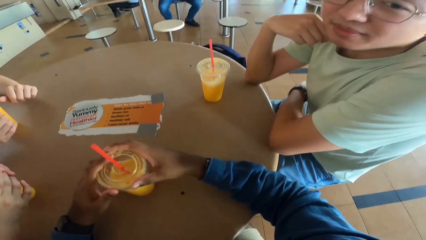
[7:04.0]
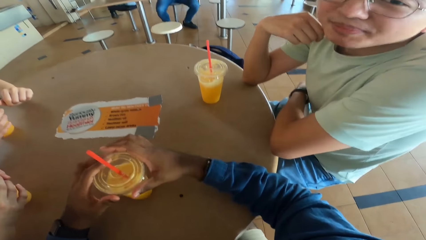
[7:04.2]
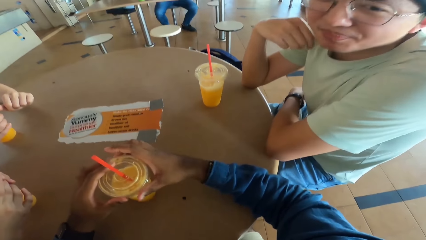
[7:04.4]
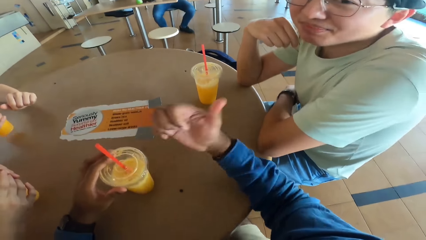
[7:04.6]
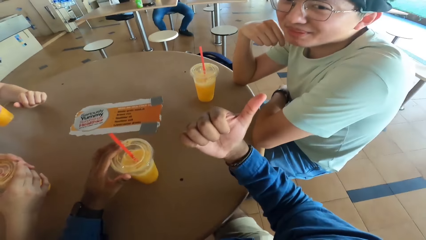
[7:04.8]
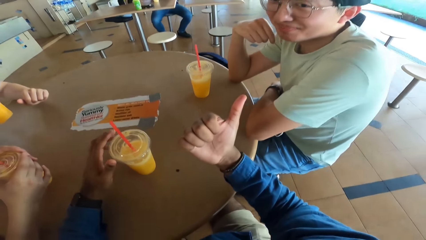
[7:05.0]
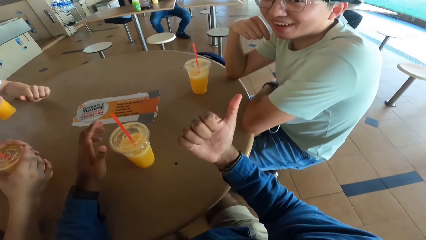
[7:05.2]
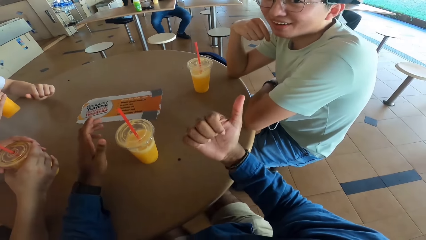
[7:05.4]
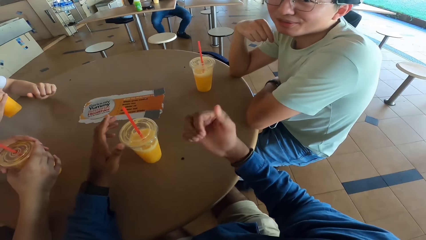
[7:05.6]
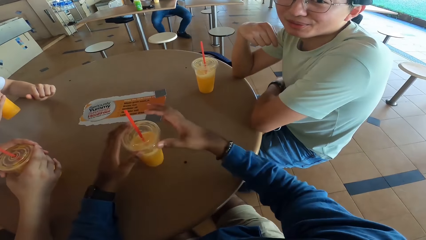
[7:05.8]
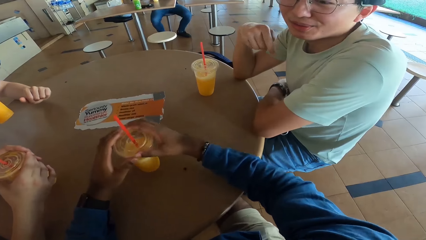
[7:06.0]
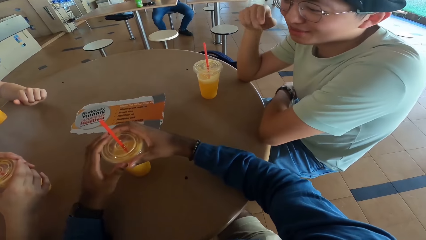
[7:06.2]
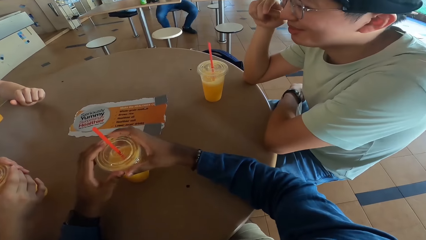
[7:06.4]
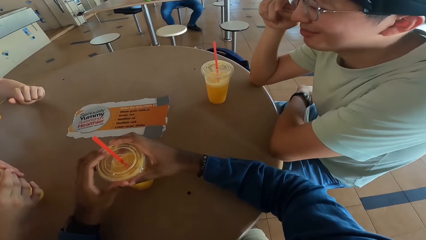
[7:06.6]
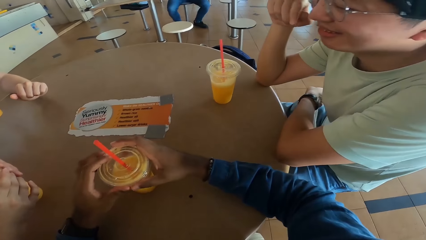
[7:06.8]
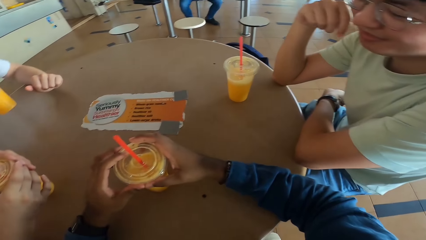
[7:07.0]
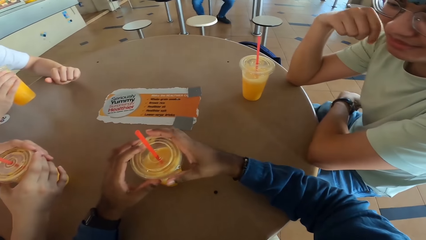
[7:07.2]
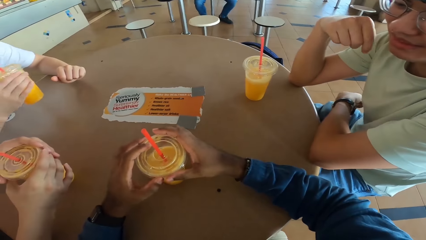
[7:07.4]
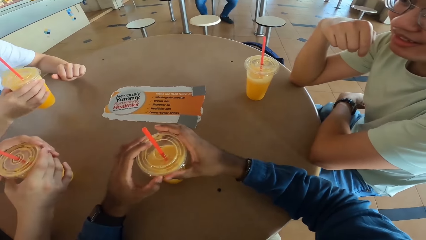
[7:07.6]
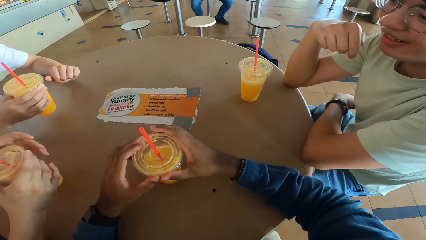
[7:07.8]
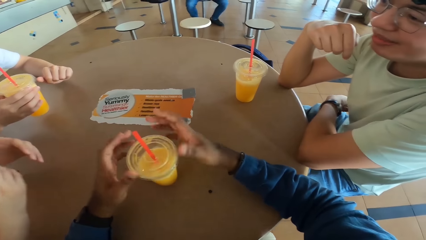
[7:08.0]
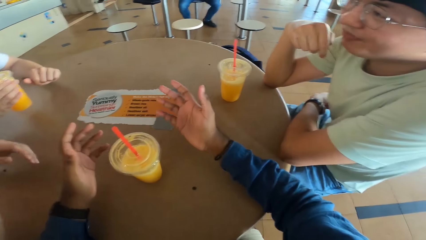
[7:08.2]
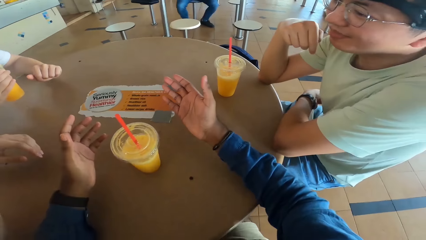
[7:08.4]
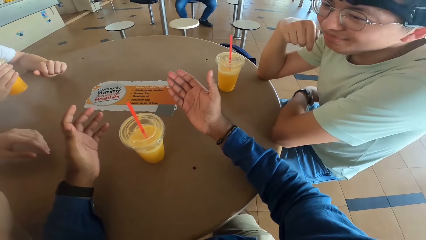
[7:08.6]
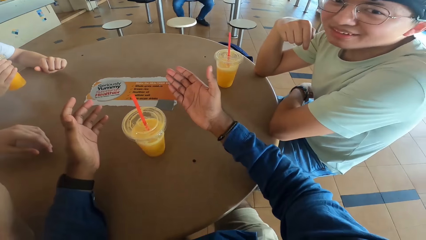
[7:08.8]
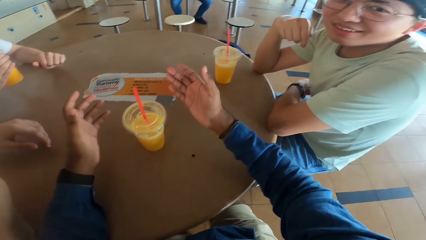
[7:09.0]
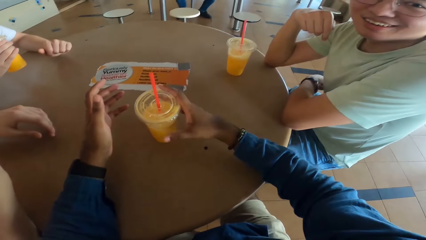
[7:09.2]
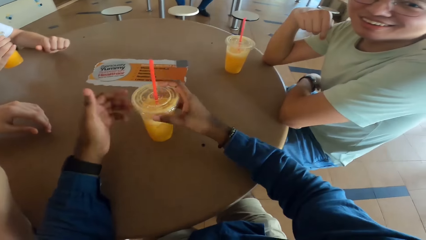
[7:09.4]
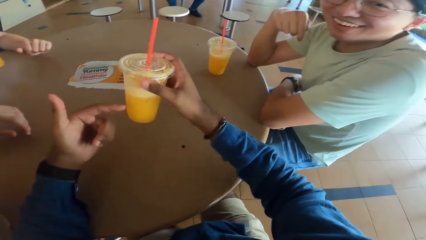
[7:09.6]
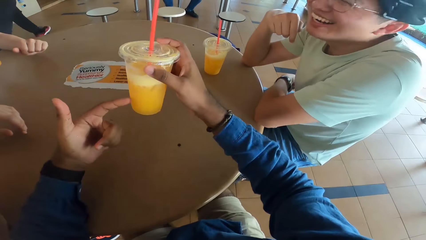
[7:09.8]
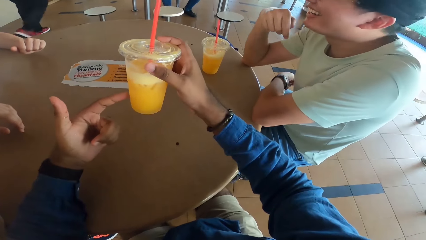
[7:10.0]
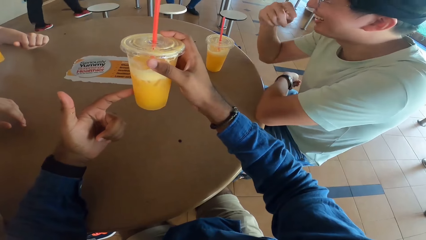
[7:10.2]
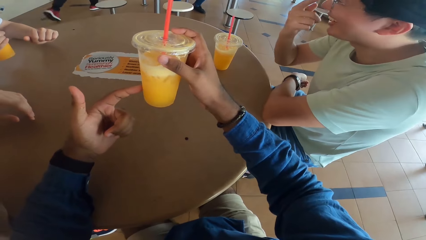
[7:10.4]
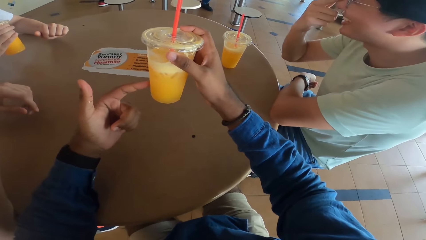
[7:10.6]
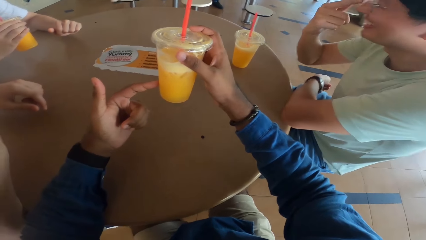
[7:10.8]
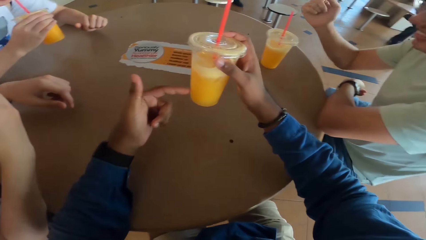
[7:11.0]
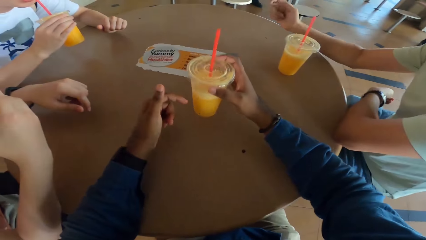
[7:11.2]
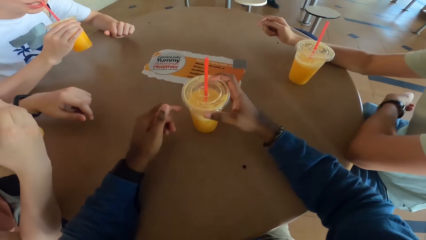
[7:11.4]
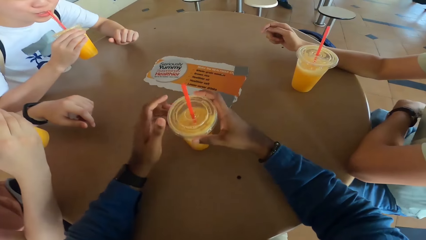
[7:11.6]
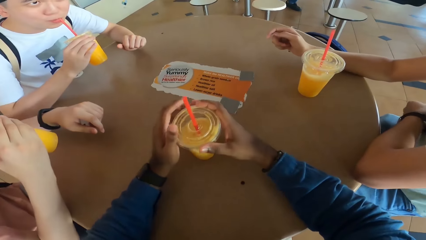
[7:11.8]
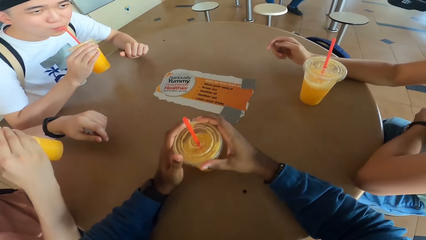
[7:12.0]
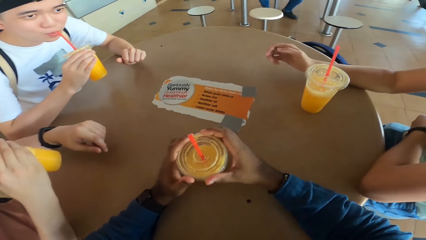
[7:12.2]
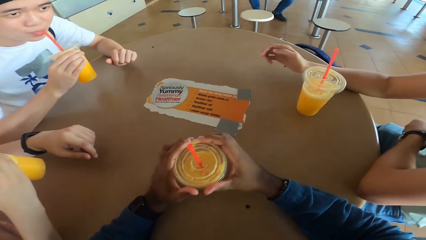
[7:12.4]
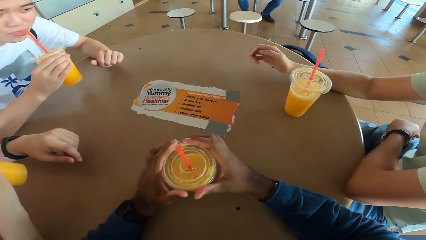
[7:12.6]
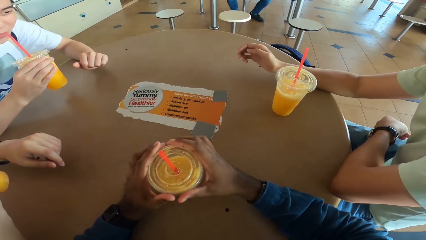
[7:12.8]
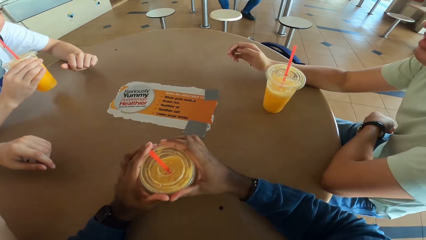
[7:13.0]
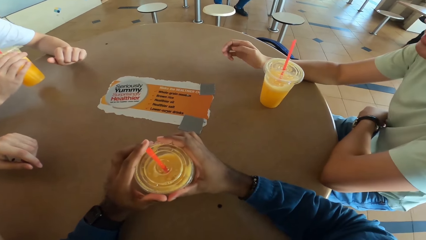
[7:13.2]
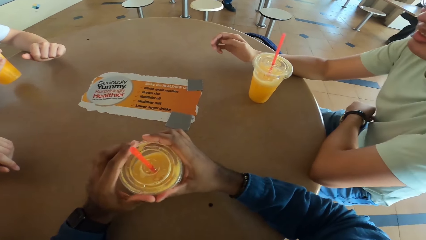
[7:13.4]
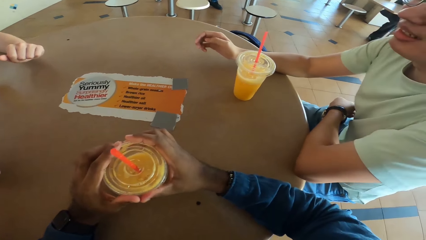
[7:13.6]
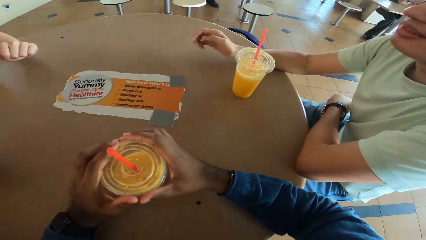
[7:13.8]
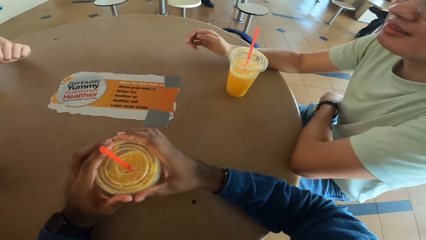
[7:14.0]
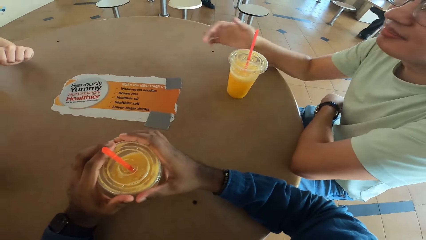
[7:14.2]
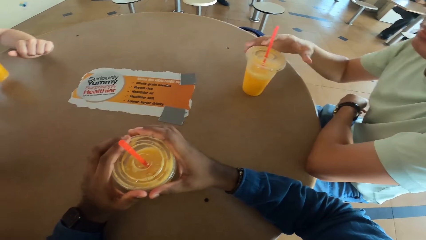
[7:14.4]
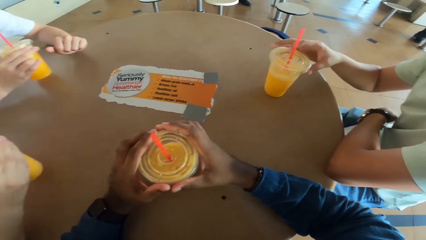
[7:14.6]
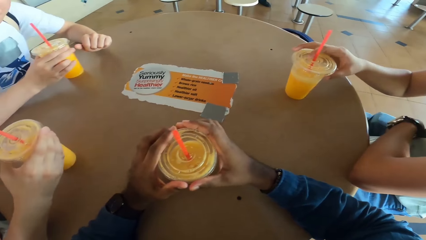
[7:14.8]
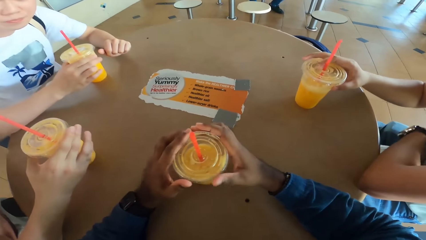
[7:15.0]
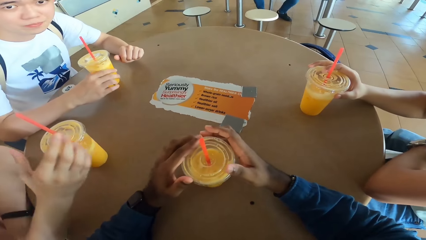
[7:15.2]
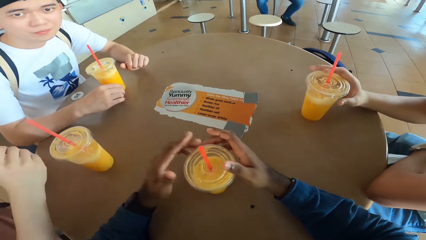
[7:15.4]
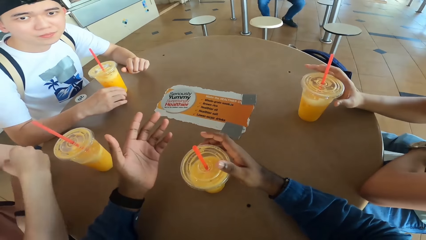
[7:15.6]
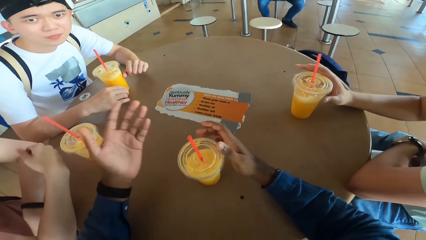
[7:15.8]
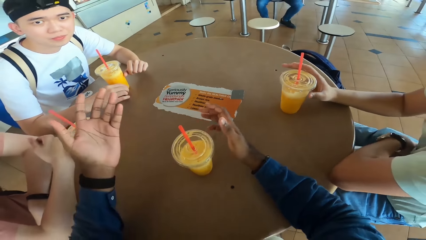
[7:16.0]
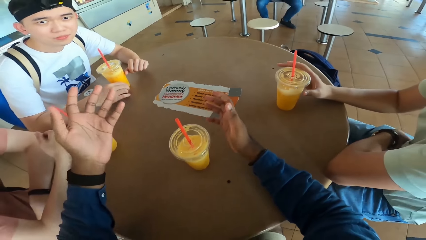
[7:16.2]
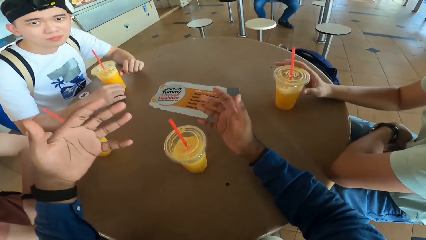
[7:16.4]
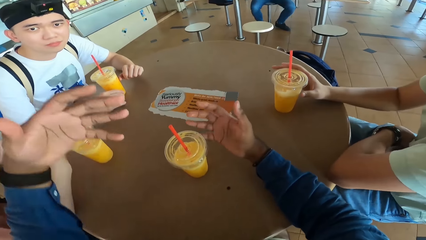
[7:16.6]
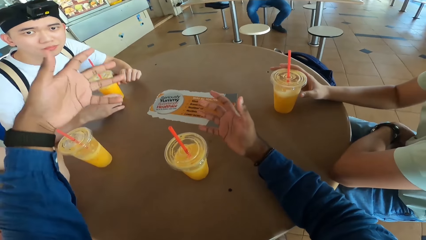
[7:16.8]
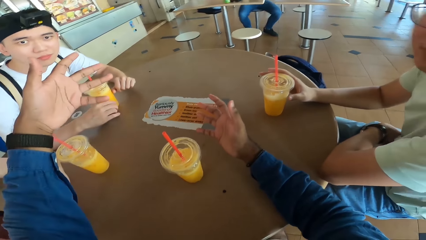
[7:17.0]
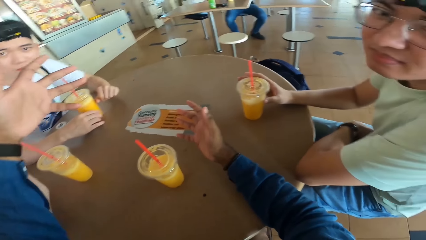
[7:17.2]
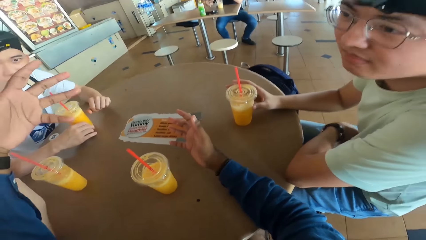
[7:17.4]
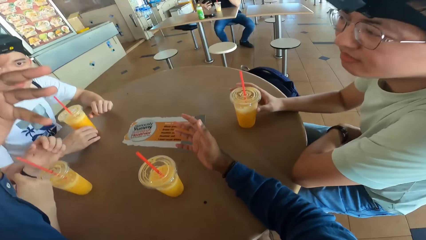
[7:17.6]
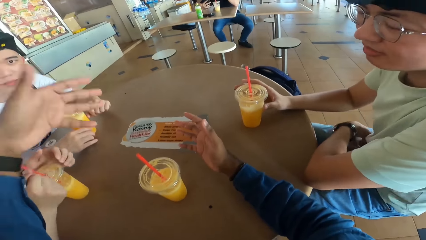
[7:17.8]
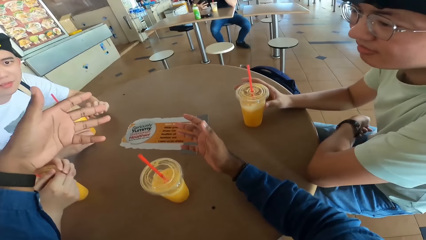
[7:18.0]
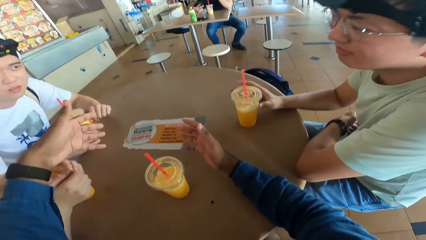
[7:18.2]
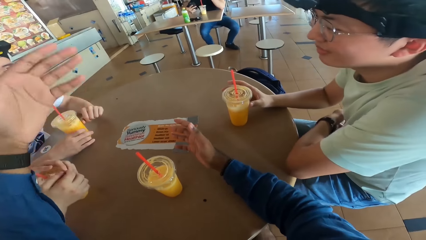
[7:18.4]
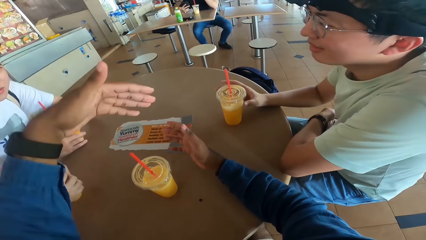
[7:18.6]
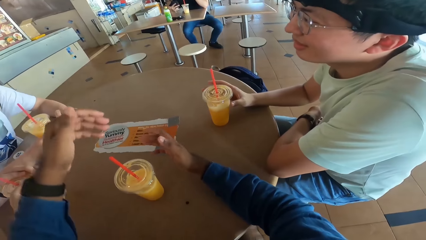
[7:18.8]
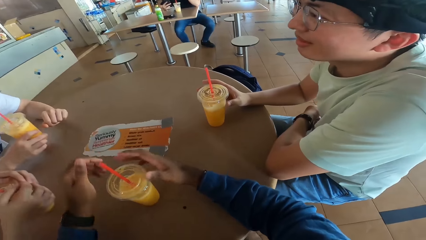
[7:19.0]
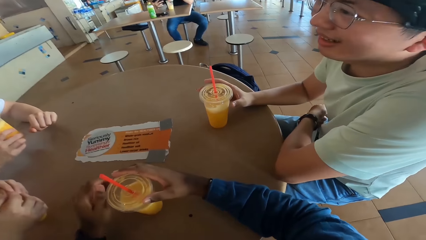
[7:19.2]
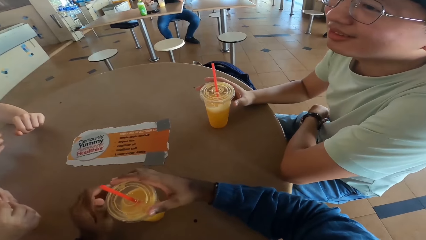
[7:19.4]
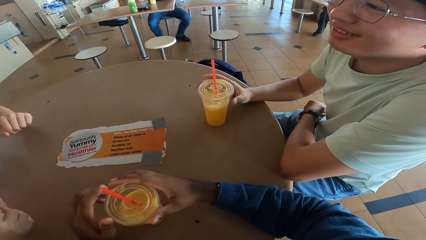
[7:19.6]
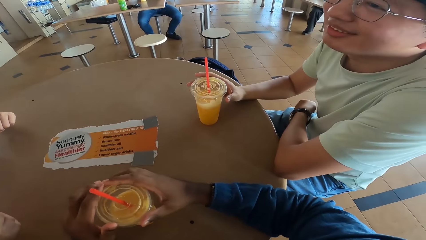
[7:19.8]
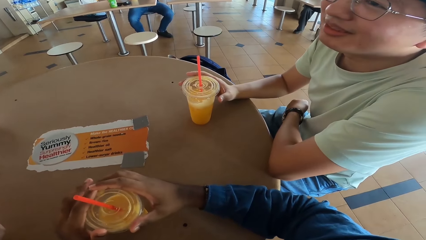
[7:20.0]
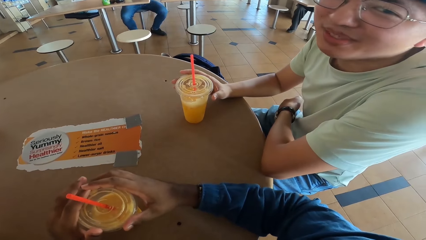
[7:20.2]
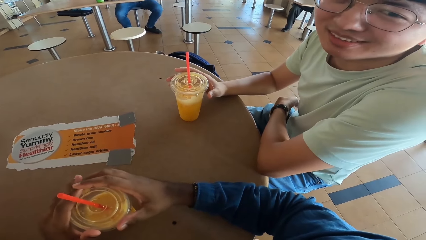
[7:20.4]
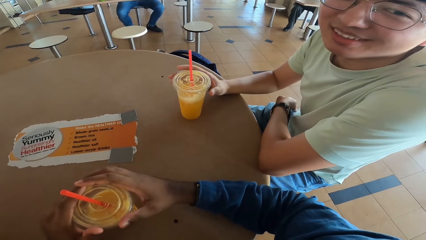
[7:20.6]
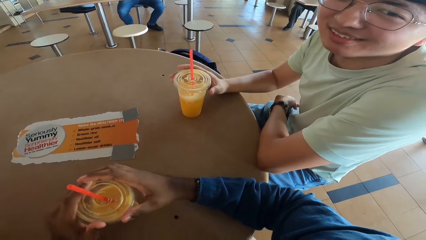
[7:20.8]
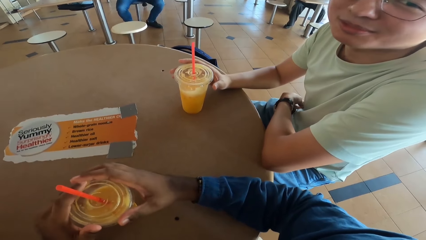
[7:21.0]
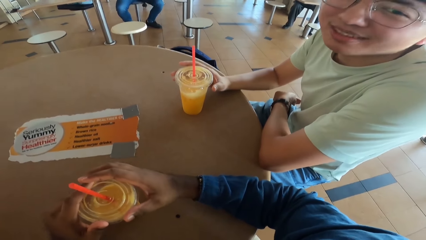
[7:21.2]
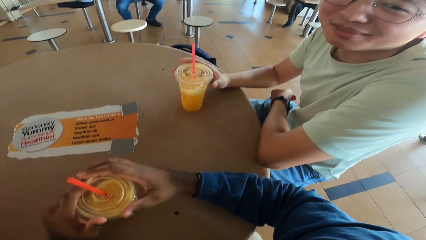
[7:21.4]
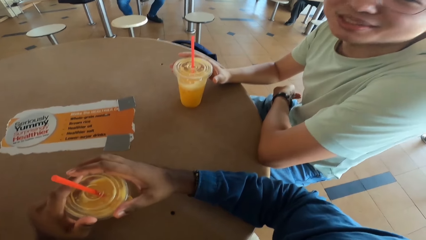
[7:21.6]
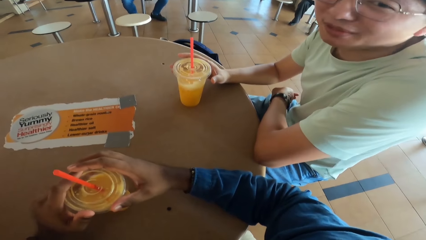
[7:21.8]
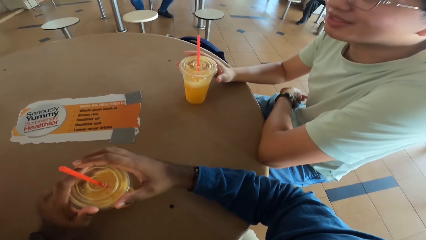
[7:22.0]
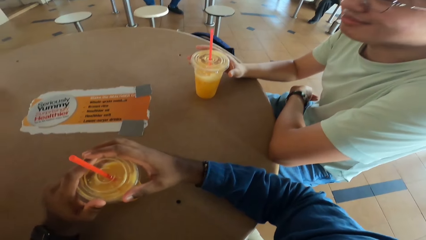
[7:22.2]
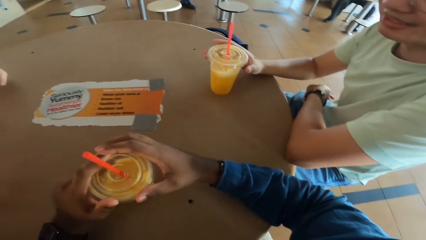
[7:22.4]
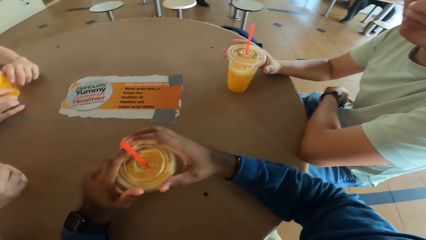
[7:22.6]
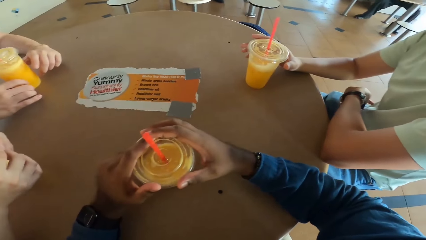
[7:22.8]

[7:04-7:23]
A man answers another man. The camera wearer holds a drink. They pick a drink and put the drink at the table. A third man puts the drink on the table. The third man takes a drink.
